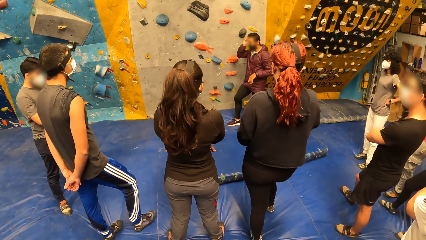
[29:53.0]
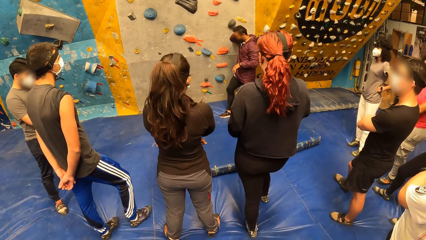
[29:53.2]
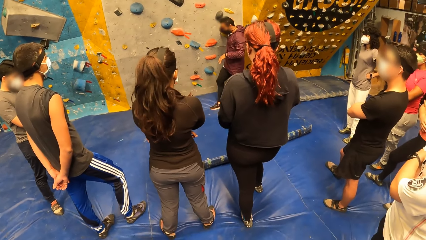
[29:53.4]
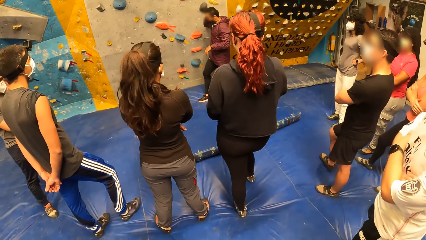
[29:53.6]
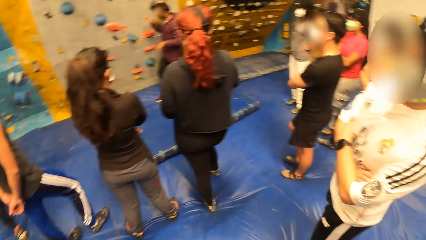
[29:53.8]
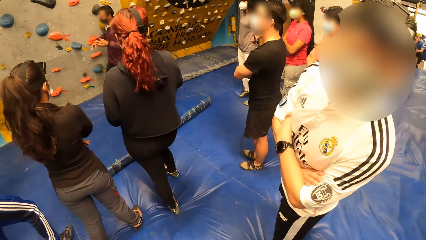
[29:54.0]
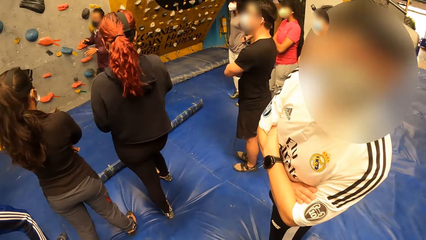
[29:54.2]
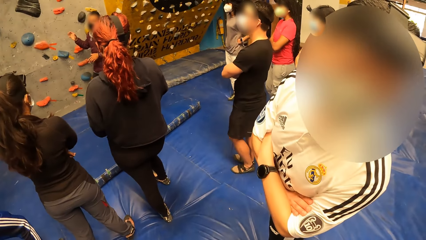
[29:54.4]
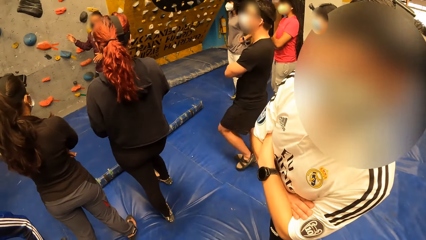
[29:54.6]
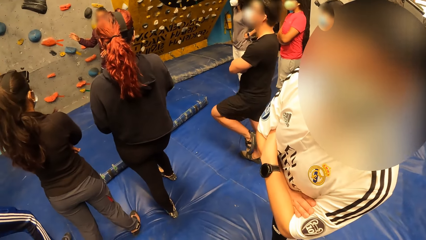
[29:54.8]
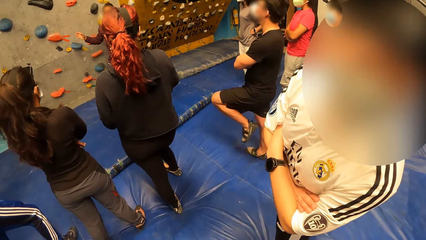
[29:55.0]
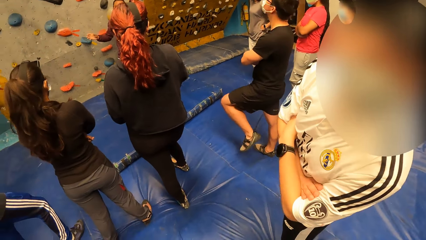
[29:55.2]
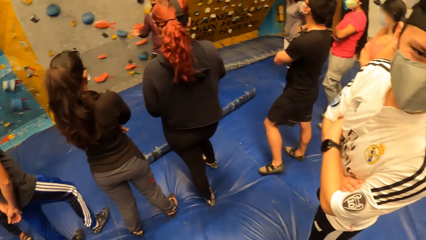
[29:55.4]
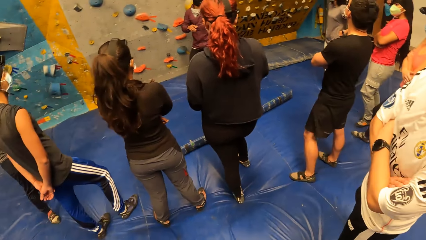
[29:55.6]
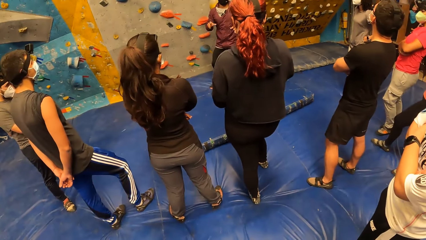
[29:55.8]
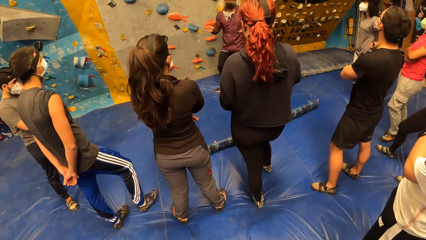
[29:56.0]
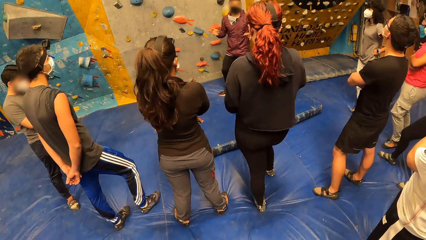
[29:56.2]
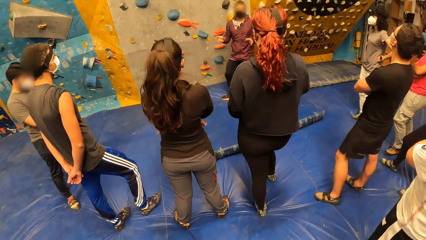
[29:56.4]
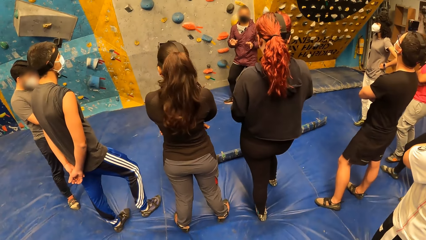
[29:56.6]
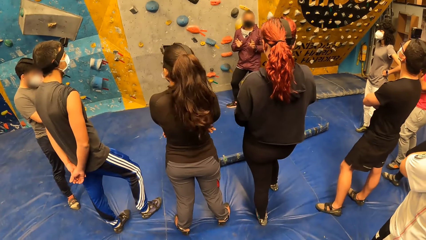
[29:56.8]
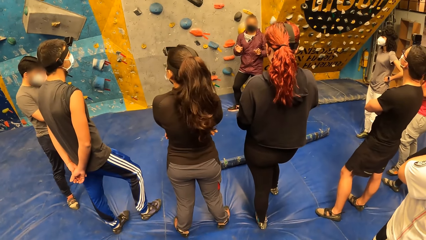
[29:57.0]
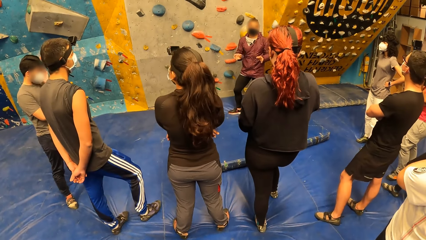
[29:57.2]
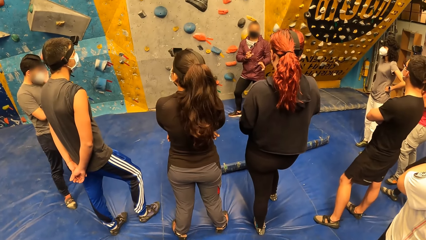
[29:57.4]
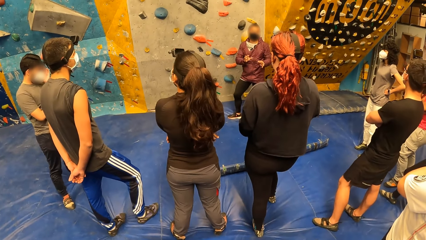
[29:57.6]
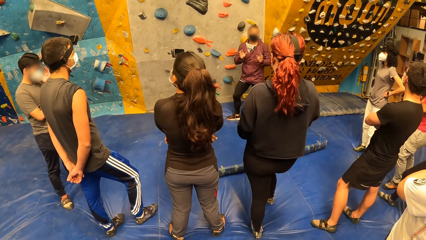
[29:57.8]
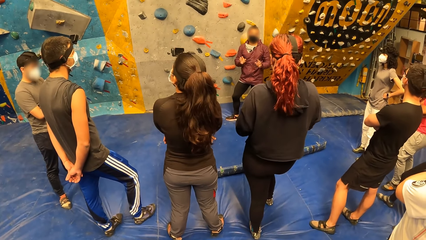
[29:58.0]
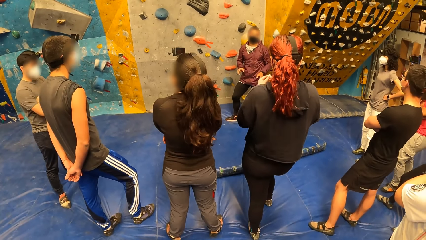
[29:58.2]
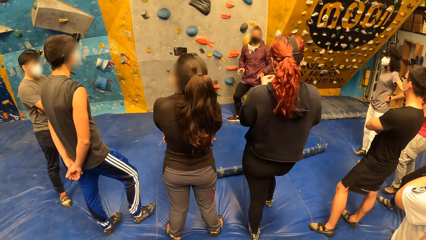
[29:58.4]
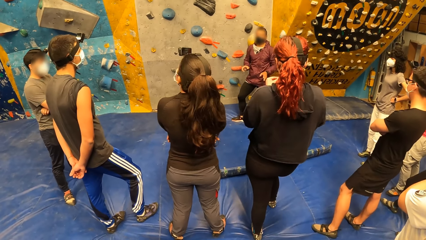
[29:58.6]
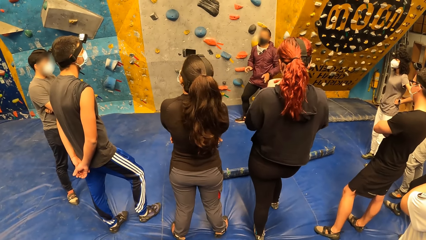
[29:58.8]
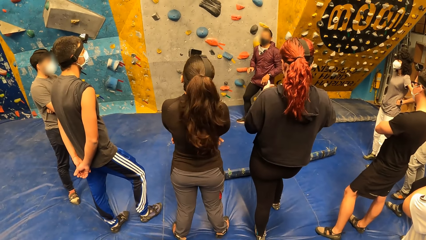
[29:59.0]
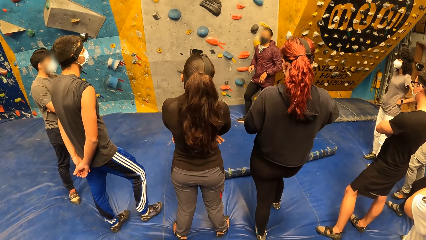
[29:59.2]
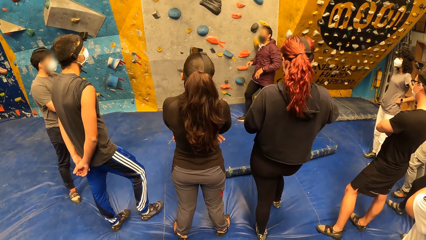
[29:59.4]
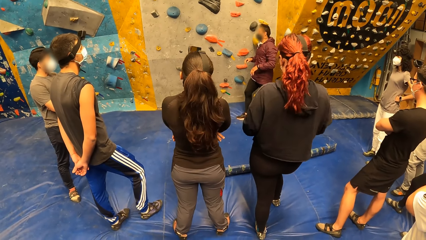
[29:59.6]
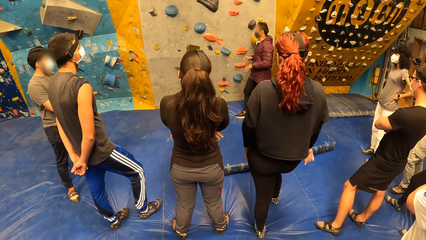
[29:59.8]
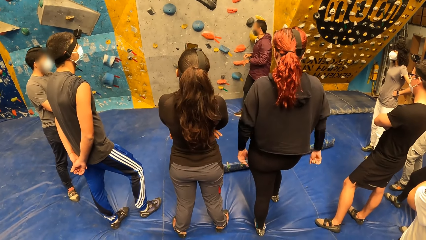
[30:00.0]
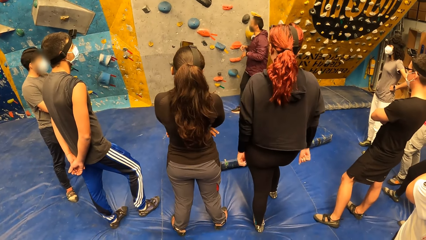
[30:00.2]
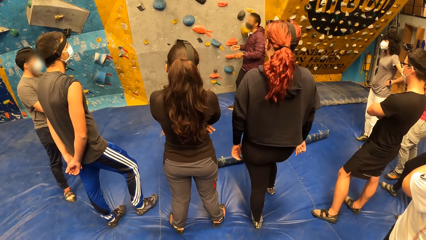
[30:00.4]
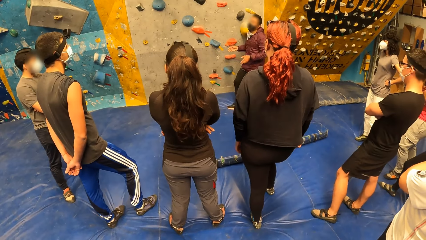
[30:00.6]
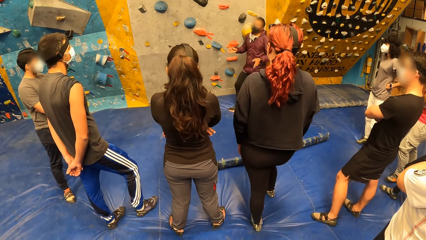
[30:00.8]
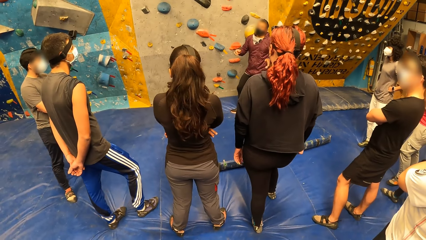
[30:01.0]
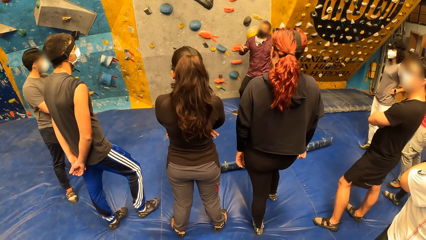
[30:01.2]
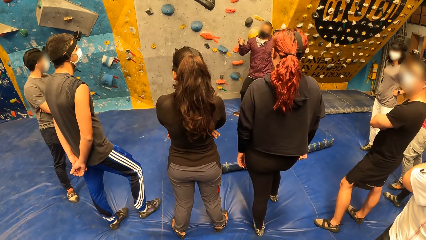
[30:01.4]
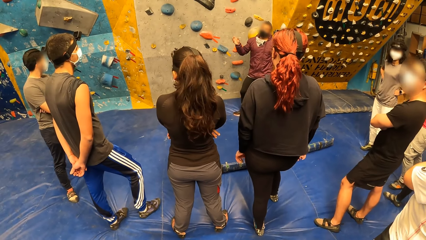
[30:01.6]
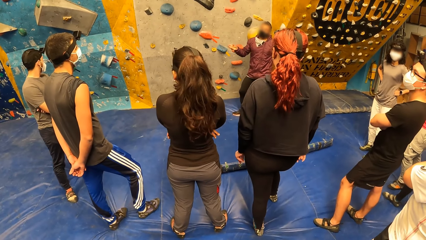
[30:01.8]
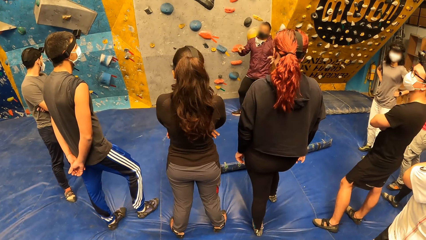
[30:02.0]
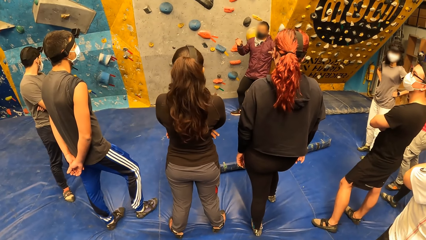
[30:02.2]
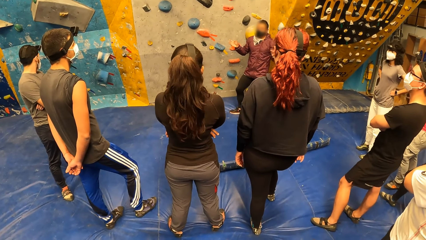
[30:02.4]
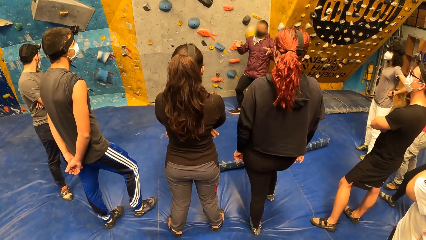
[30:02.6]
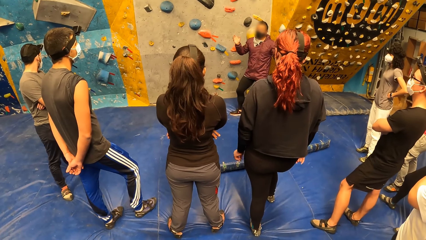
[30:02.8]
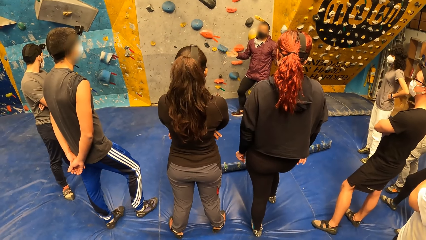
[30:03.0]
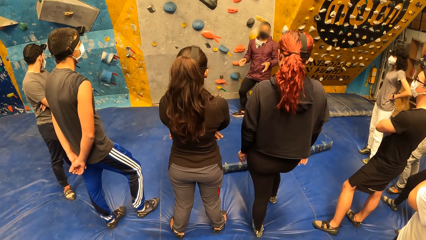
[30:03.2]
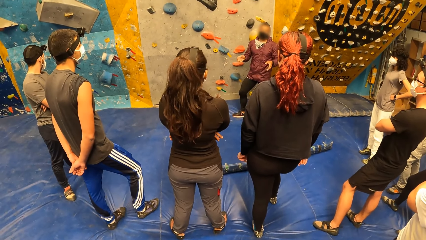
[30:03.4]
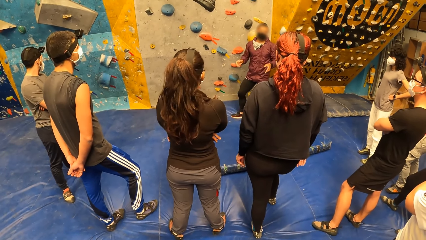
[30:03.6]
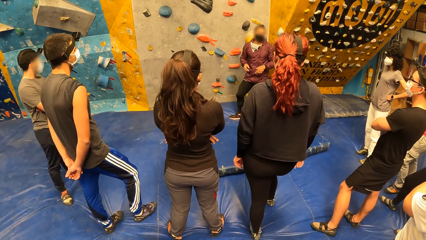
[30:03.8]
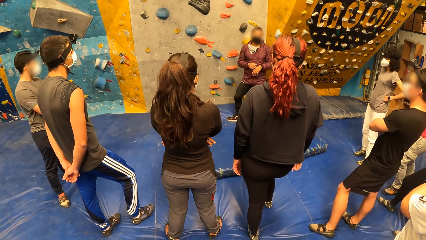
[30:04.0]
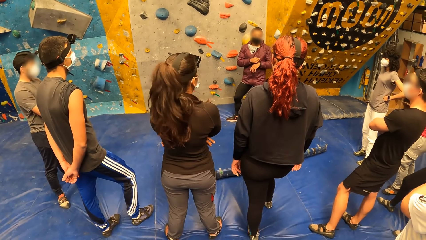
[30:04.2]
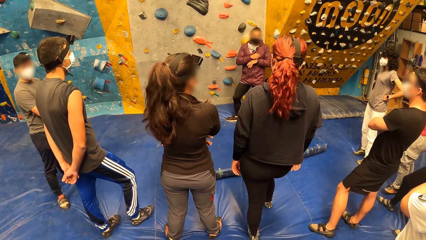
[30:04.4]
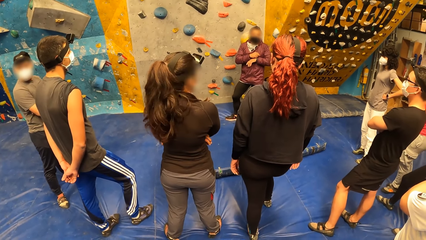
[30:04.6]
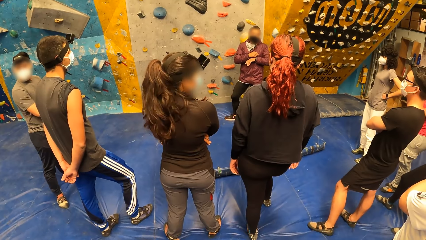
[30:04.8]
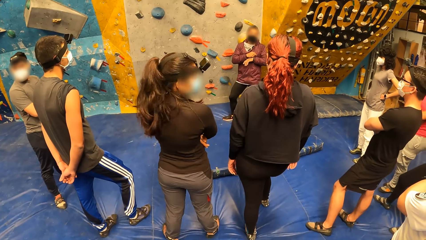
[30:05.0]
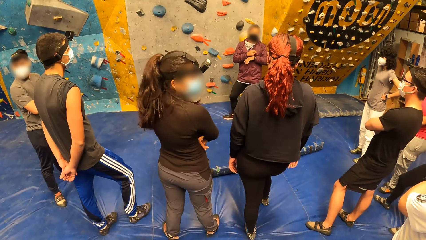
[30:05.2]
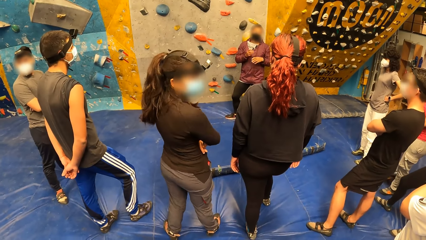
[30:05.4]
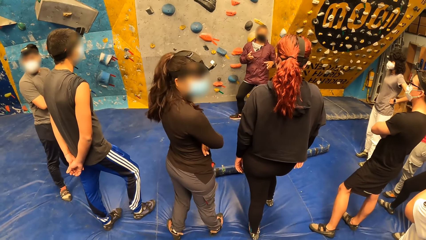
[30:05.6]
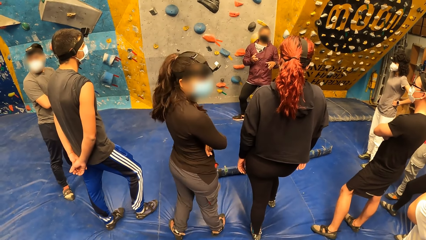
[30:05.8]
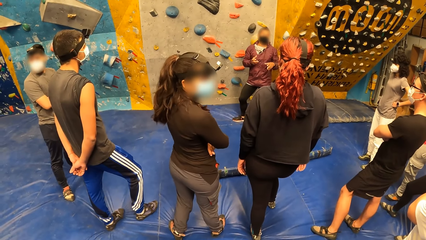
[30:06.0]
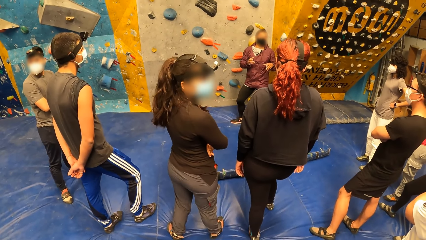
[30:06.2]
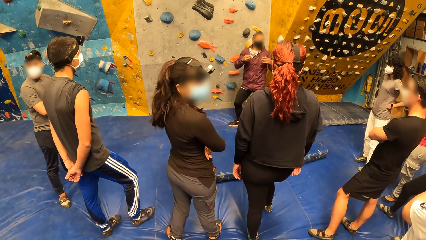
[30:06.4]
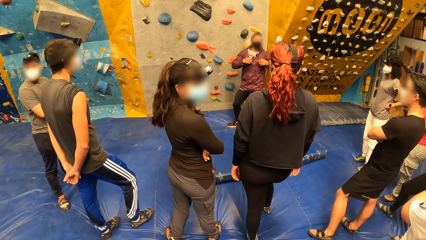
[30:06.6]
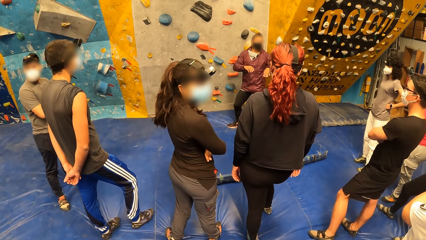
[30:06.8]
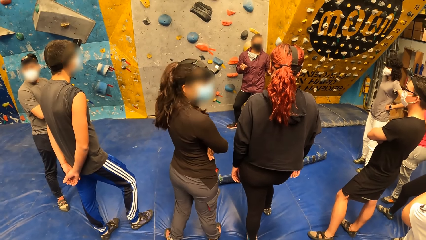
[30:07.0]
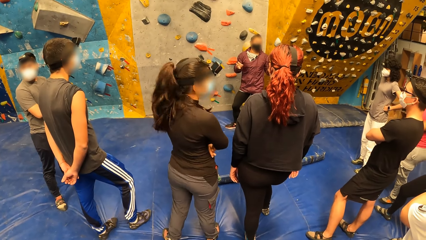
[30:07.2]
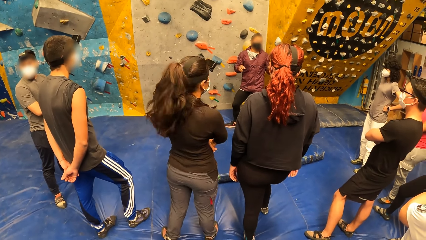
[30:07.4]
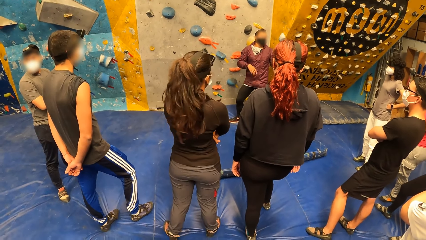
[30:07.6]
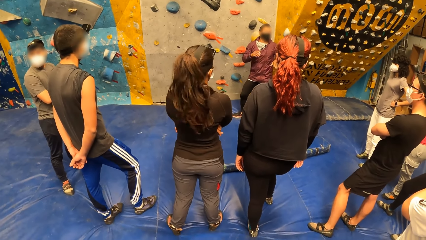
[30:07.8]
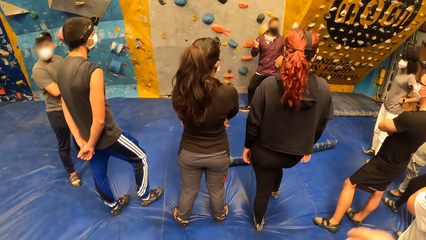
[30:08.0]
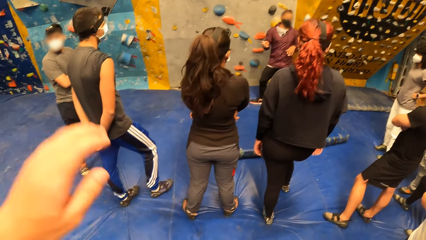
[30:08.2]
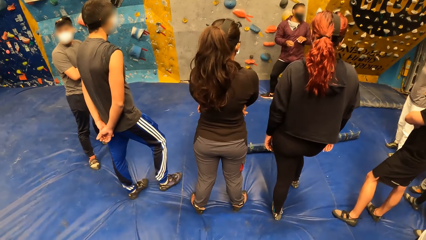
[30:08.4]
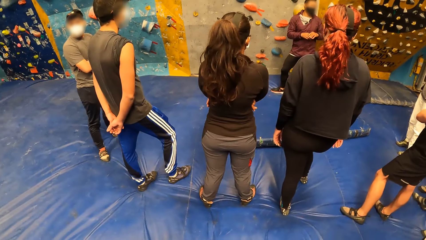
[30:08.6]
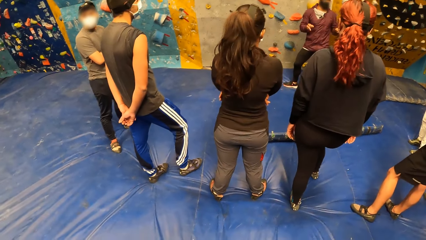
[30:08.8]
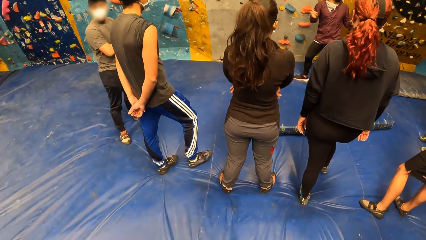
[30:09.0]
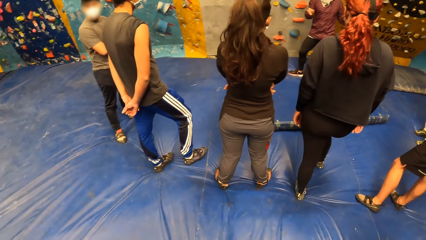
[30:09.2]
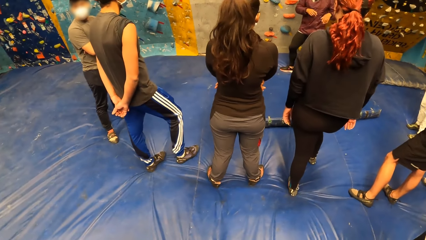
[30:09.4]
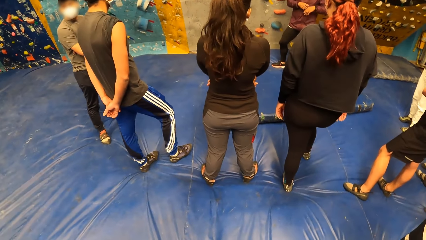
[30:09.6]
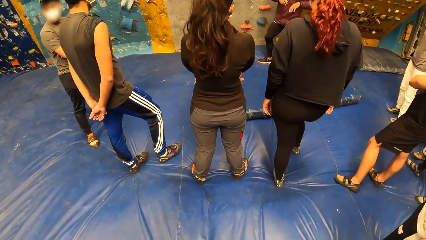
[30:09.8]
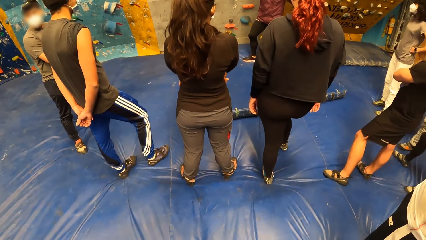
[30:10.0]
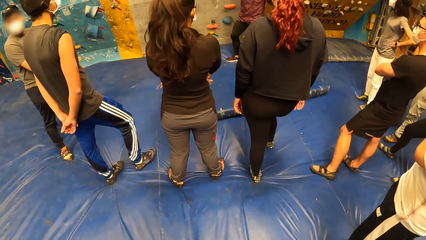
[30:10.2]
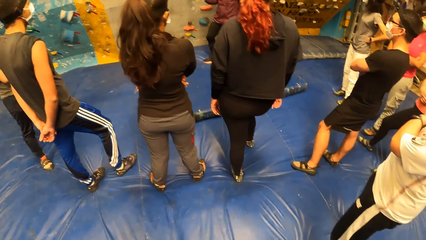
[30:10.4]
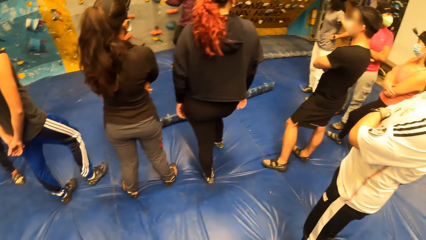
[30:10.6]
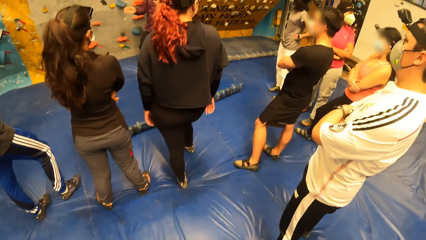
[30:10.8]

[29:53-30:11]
The camera wearer talks to a person. The instructor explains the rock climbing game. The camera wearer raises both hands.
